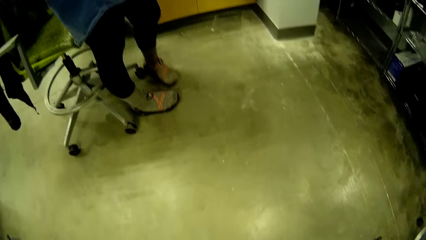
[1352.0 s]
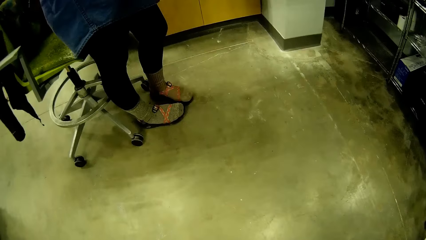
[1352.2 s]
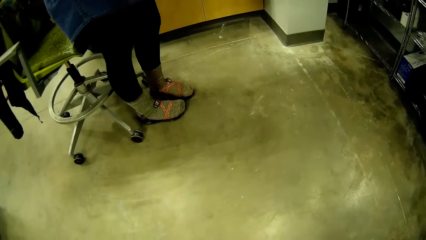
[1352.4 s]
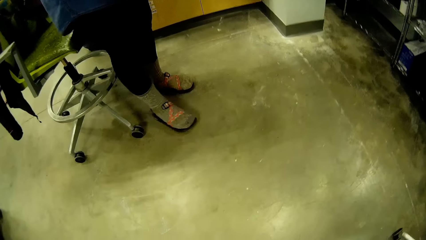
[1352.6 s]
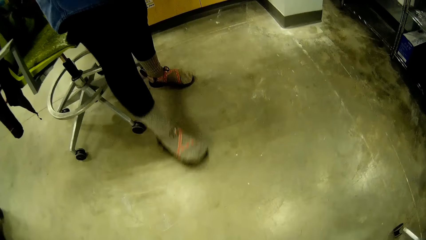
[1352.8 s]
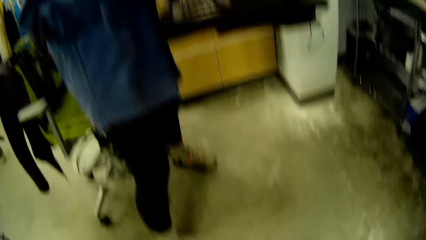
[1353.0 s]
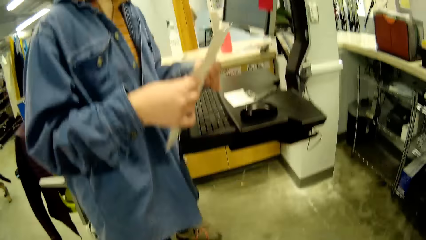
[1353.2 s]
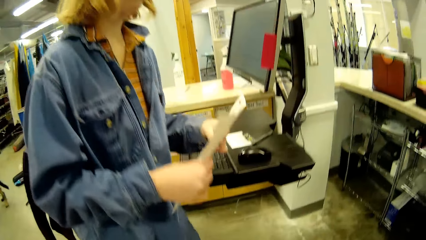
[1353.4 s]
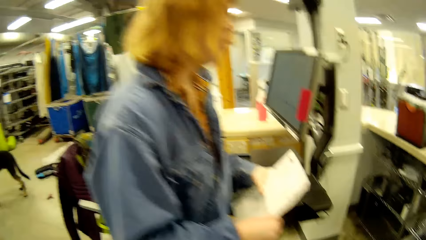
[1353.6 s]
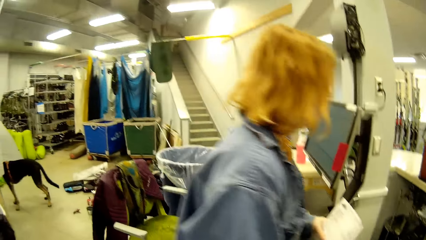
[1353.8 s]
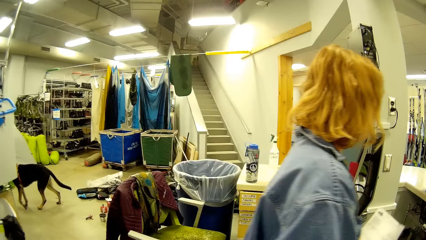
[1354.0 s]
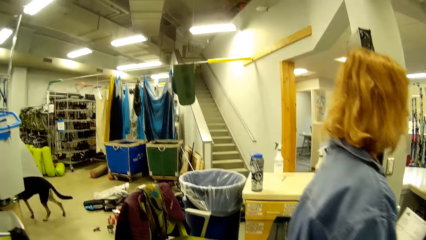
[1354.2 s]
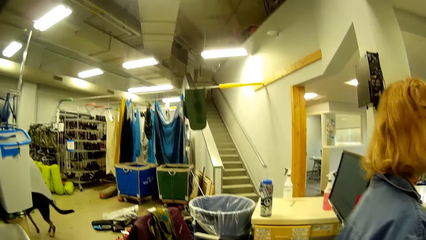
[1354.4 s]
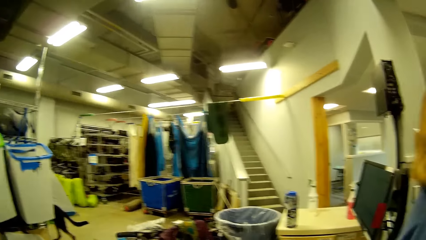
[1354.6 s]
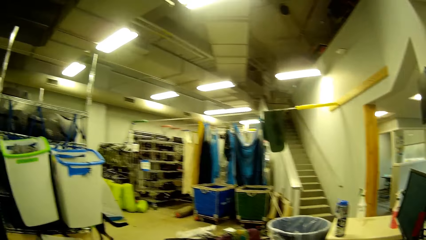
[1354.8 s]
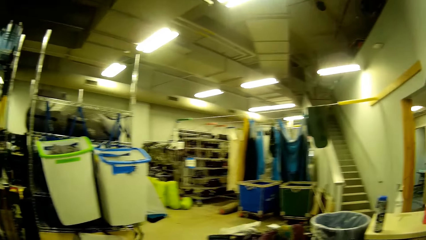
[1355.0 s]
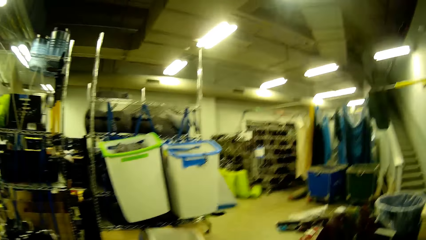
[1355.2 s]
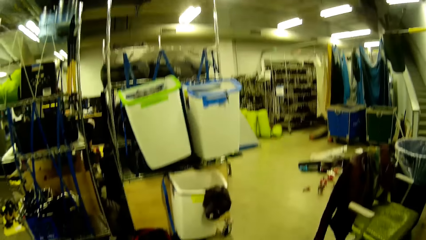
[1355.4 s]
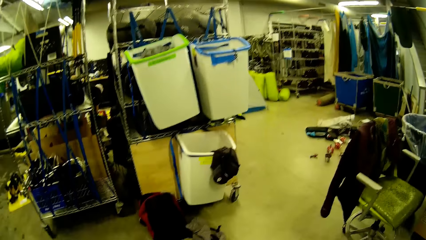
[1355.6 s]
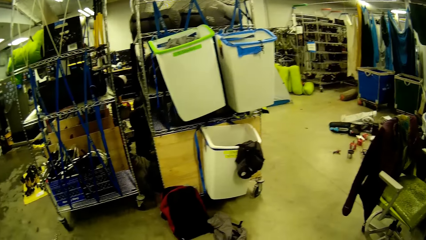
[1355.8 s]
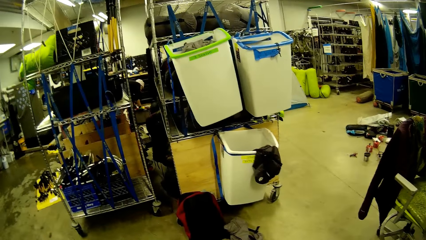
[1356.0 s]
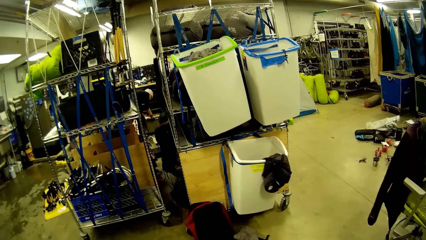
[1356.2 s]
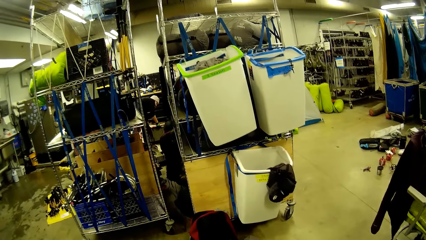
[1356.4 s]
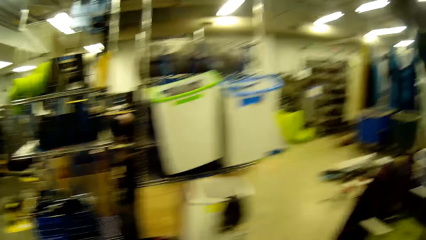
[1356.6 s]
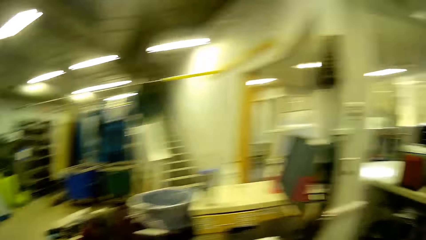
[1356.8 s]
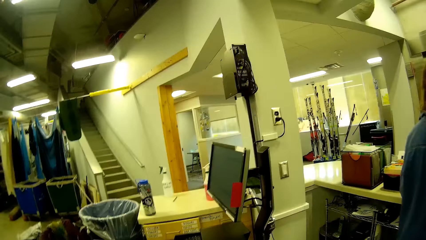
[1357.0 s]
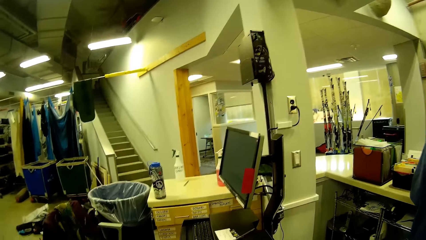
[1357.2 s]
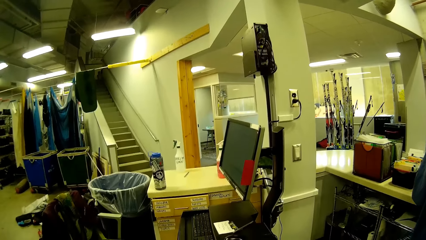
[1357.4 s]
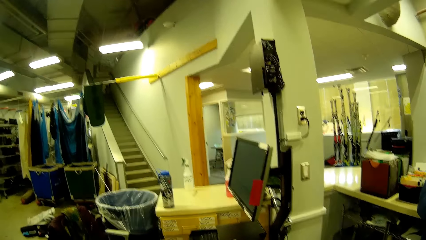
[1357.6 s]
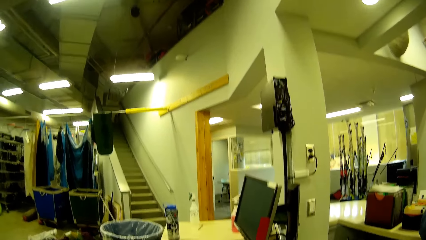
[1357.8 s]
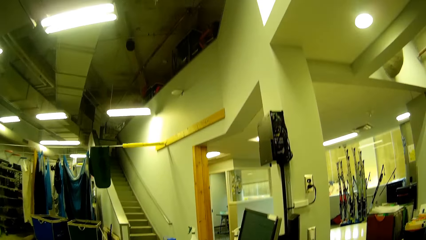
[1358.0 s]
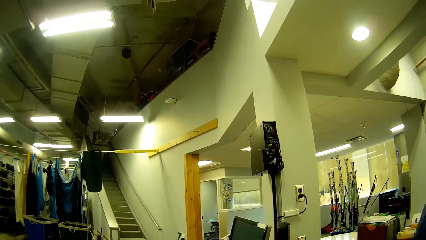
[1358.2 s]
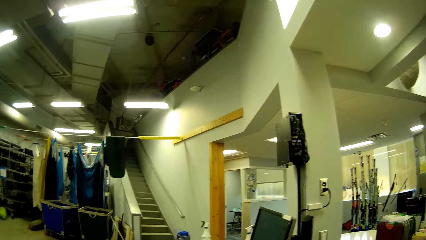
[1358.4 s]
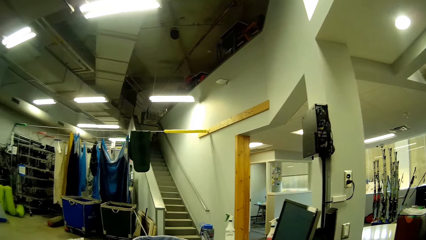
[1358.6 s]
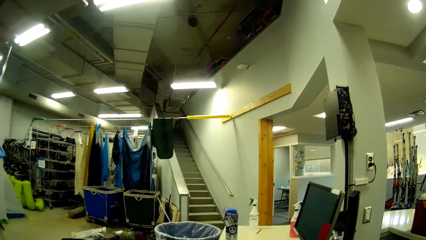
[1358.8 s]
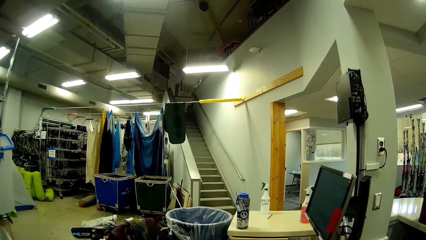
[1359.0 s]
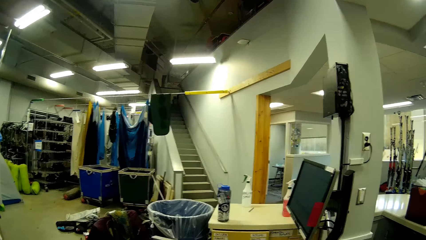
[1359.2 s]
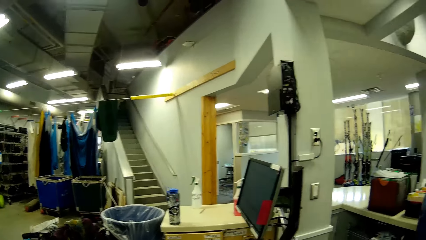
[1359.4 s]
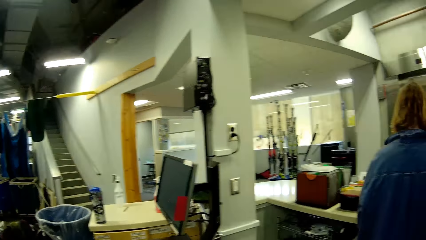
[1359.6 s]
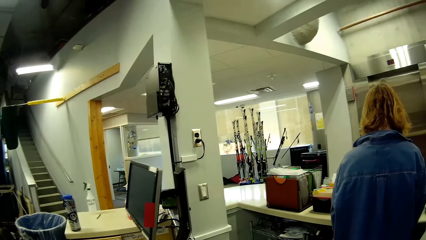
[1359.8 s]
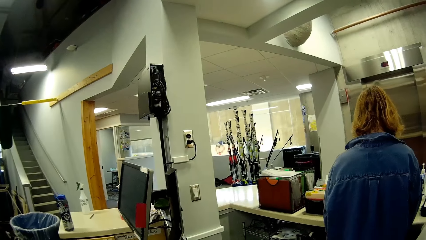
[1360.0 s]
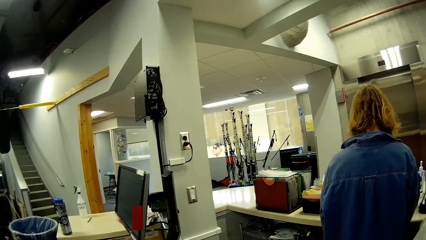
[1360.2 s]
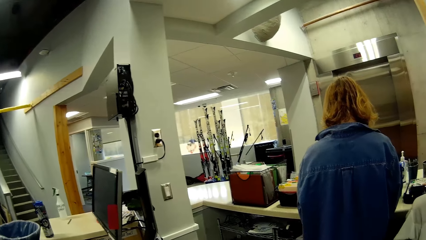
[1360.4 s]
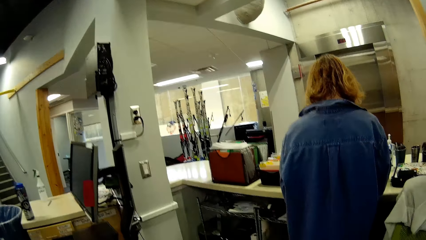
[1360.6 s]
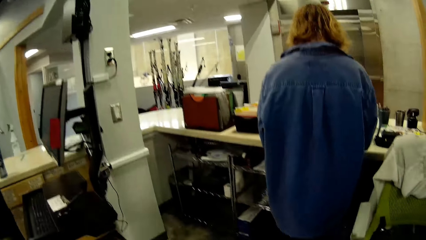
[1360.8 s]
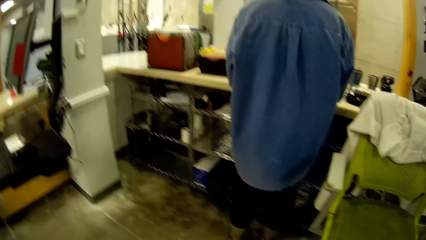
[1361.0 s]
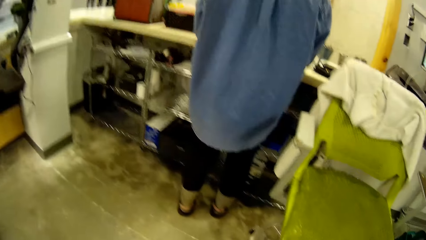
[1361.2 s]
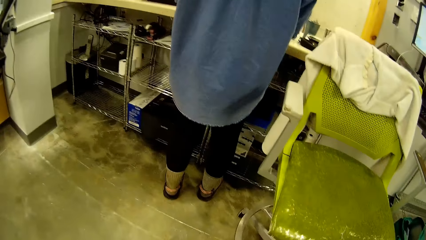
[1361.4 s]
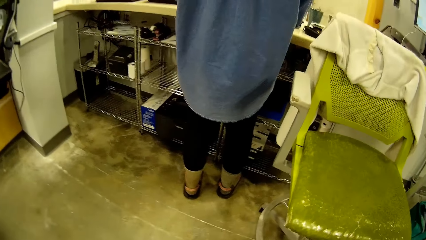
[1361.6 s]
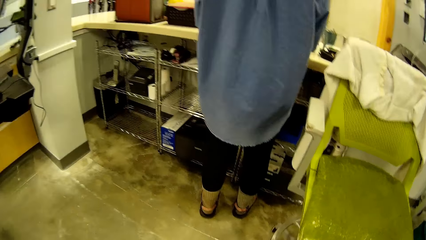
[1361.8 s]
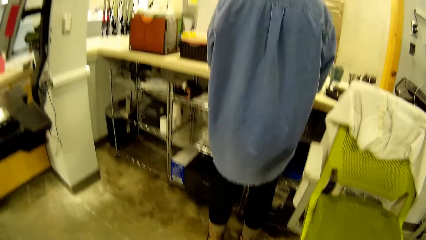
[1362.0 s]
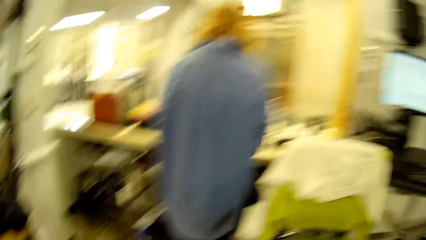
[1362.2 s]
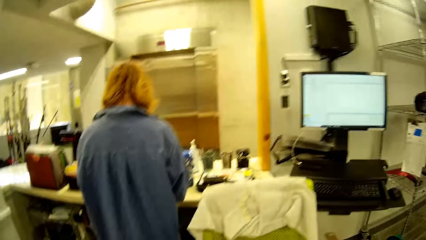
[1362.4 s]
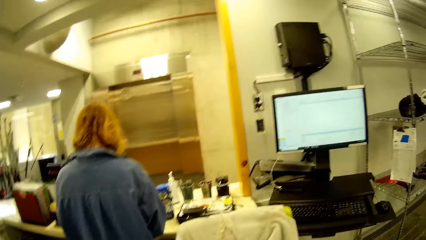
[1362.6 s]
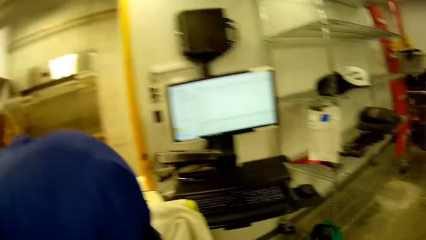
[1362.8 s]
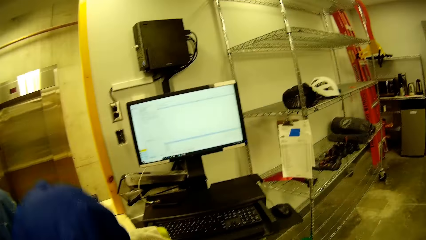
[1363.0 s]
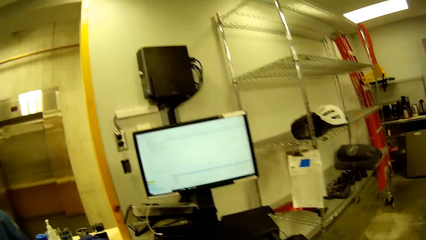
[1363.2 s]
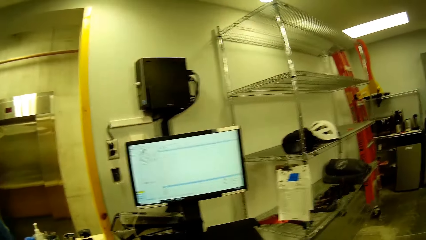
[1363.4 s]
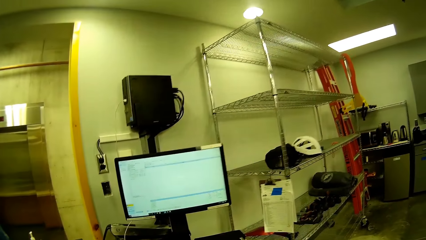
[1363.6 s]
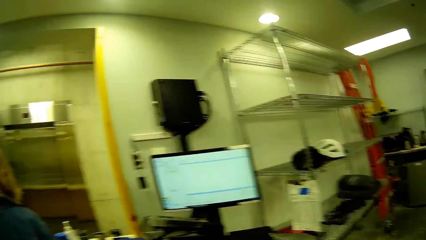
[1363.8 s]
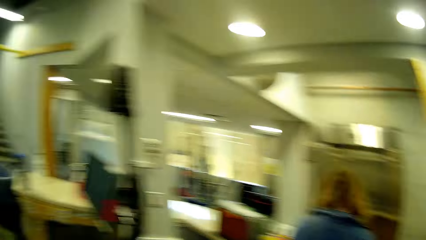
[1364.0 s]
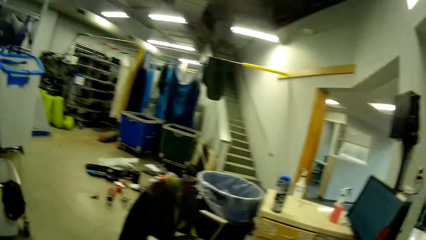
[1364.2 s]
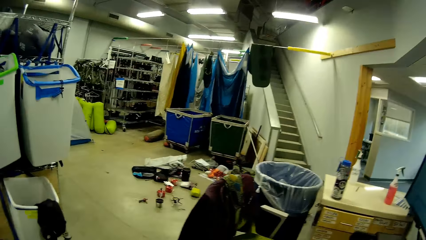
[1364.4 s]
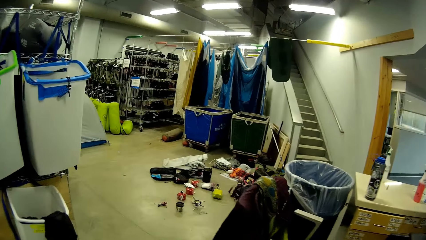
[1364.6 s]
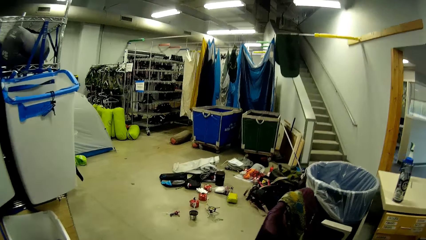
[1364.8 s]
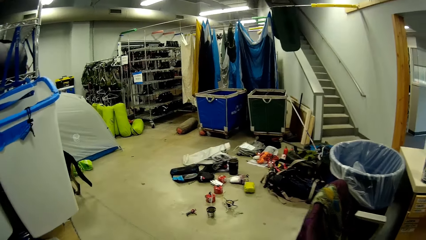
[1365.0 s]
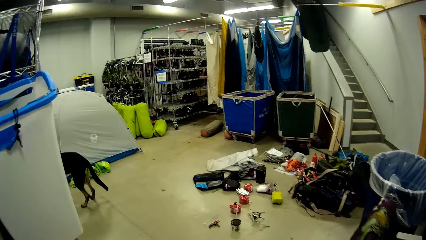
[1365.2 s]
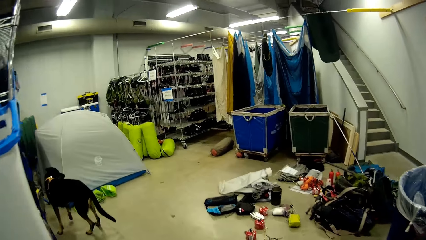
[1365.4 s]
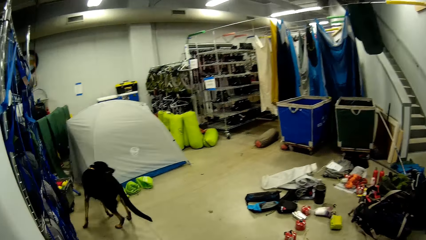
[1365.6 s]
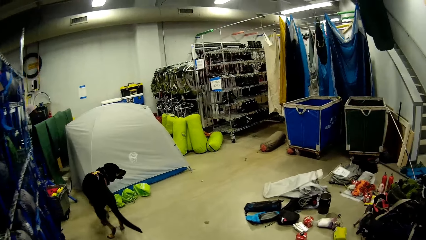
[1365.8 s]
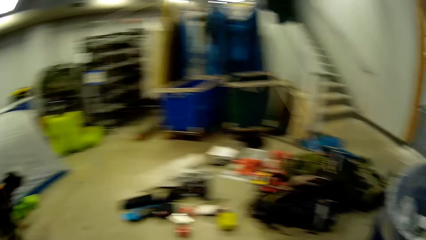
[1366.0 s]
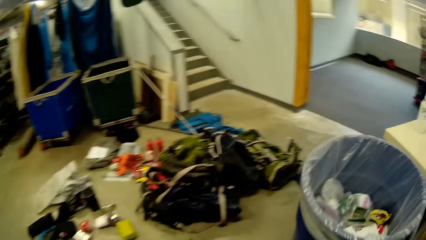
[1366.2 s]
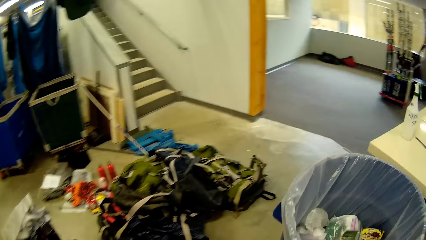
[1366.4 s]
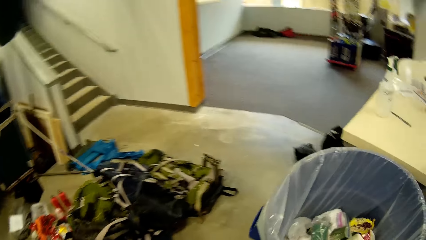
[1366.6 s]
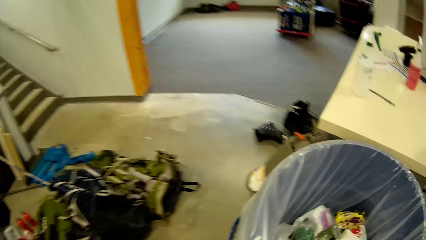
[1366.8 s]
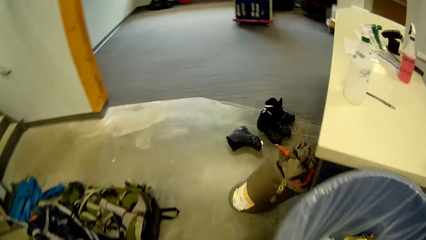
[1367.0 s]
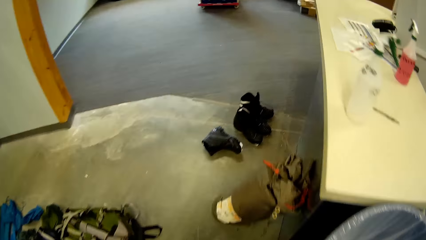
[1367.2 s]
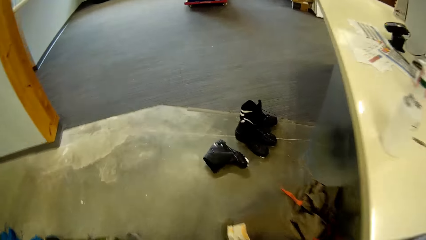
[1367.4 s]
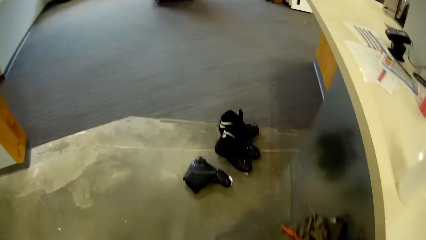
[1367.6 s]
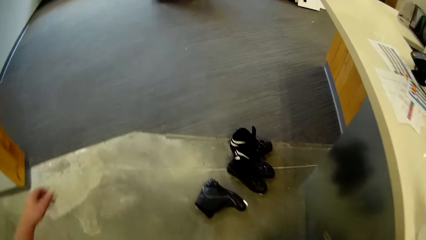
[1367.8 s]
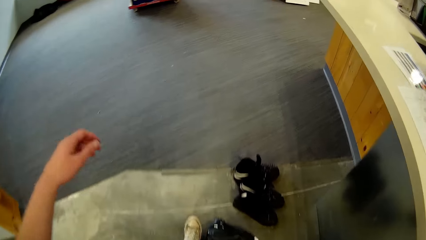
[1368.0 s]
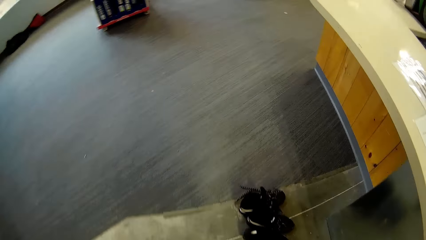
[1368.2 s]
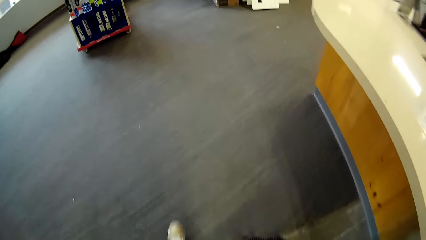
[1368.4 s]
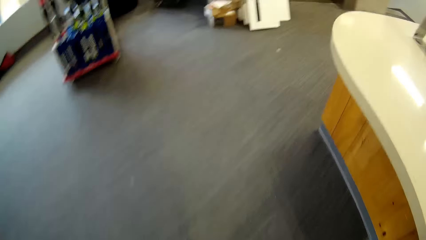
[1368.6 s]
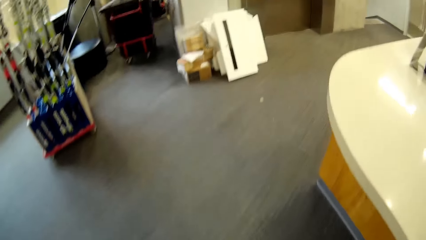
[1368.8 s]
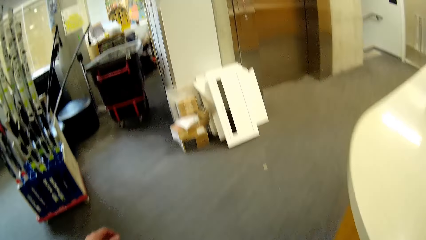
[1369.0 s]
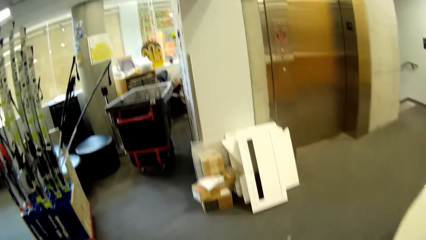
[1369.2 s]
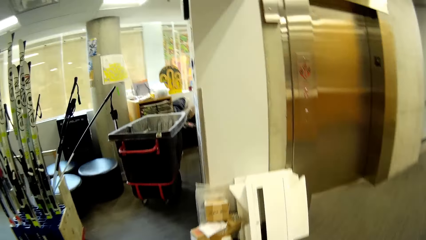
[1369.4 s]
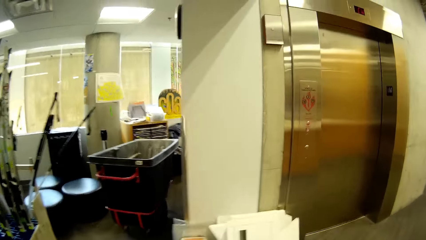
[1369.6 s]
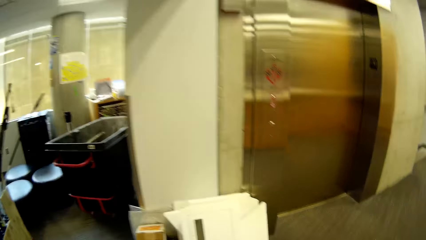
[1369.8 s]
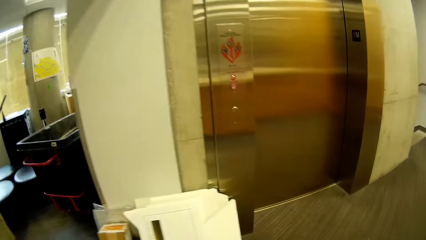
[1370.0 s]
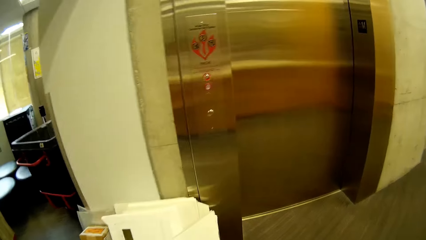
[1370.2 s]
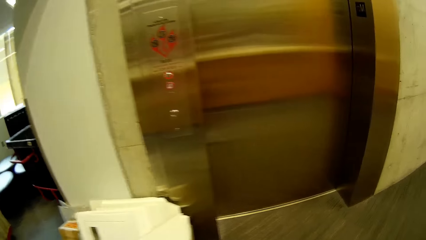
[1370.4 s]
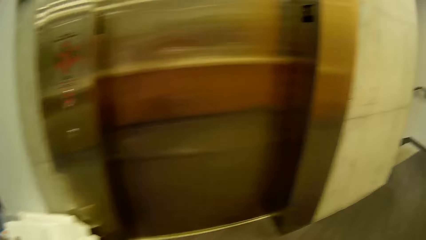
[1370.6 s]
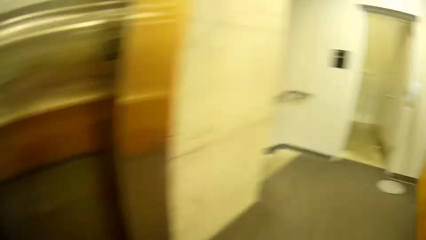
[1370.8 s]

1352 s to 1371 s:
A woman walks from the computer. The woman adjusts some papers in her hand. The camera wearer looks around. The woman stands near shelves. The camera wearer moves the bag to the chair from the floor. They look around and walk away from the chair to another stair. A dog walks around the room. The camera wearer walks away from the chair in the room.
